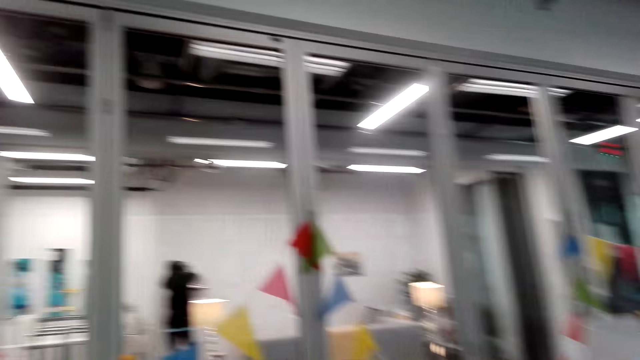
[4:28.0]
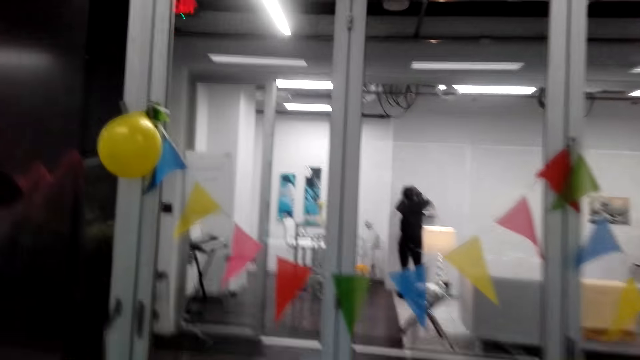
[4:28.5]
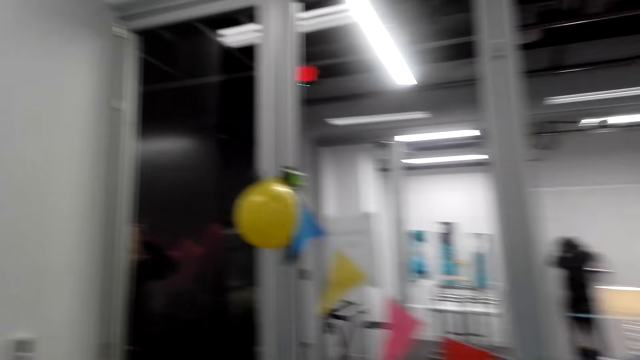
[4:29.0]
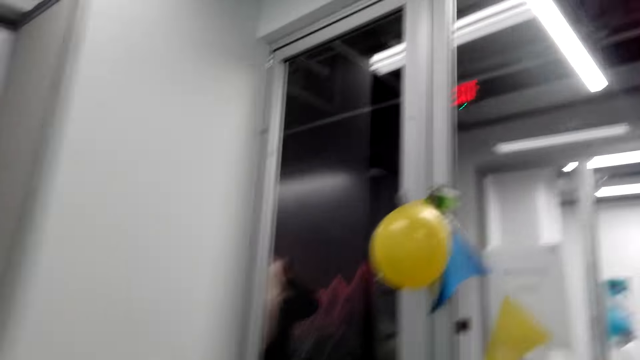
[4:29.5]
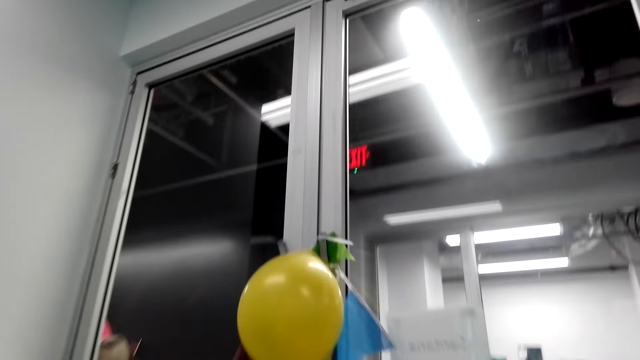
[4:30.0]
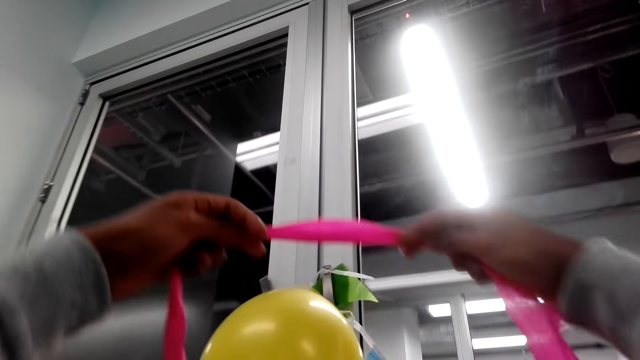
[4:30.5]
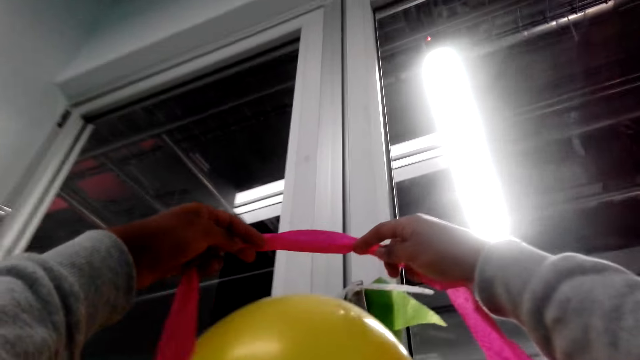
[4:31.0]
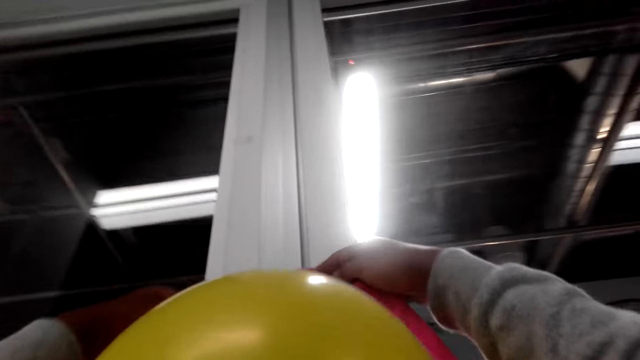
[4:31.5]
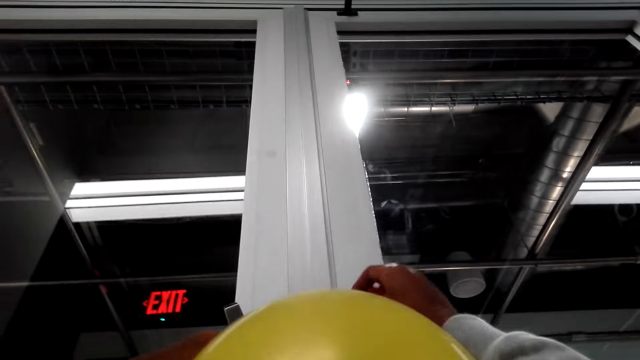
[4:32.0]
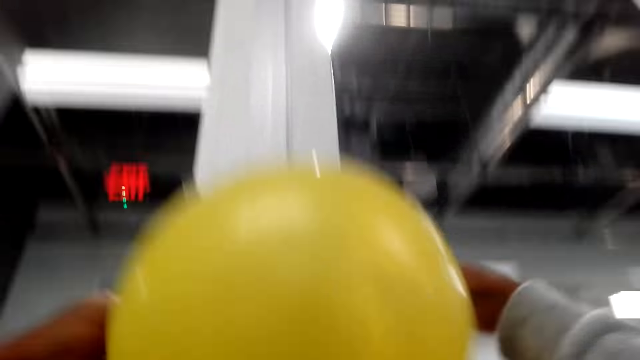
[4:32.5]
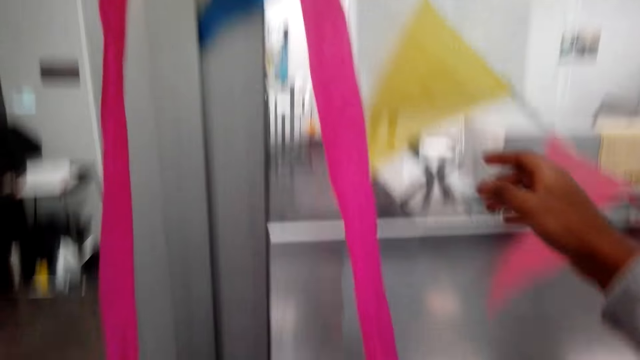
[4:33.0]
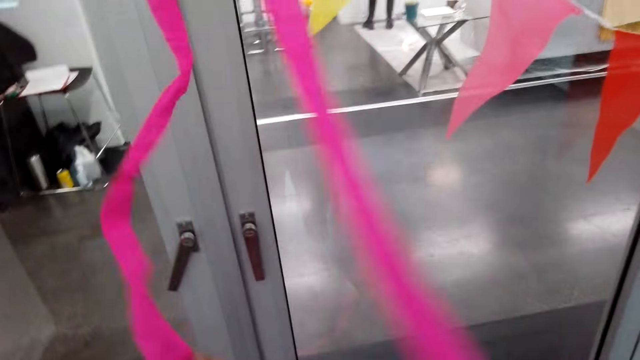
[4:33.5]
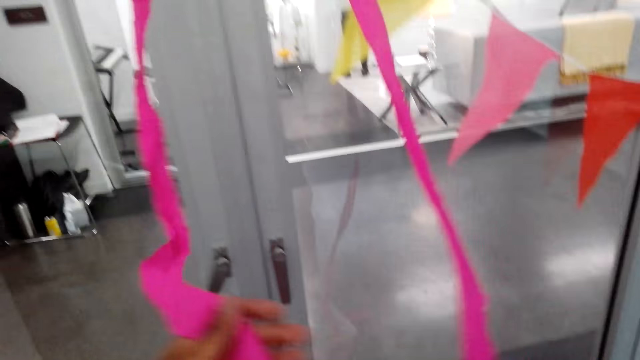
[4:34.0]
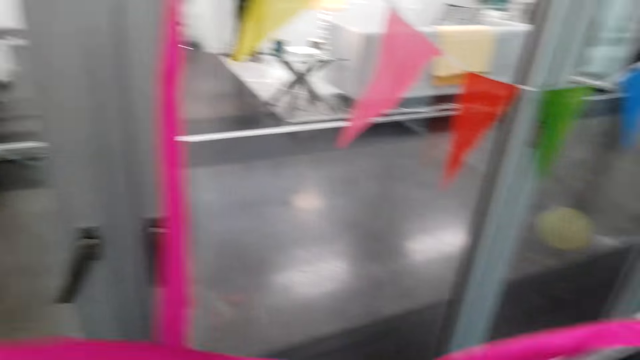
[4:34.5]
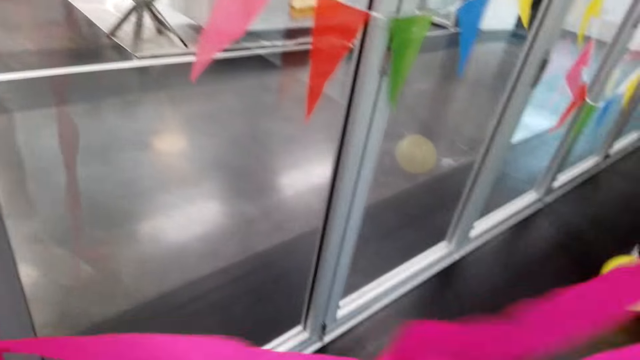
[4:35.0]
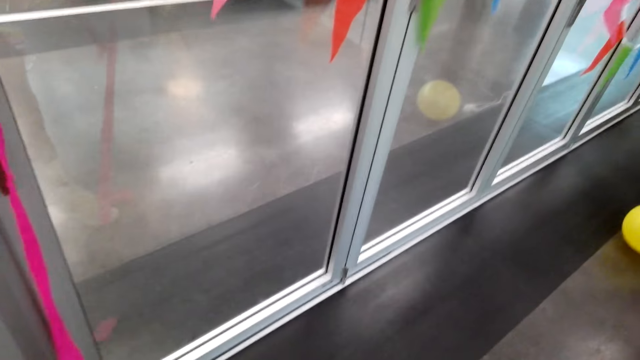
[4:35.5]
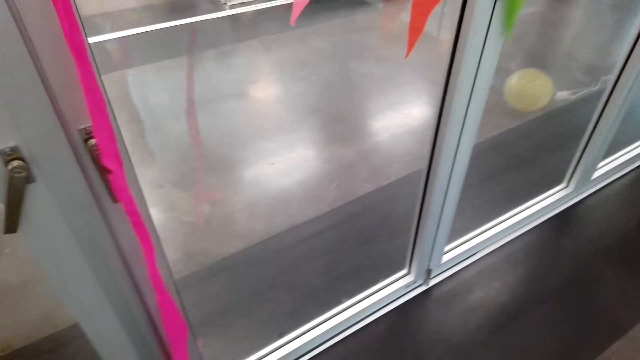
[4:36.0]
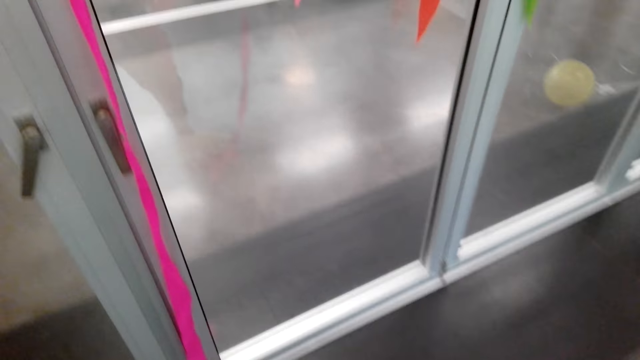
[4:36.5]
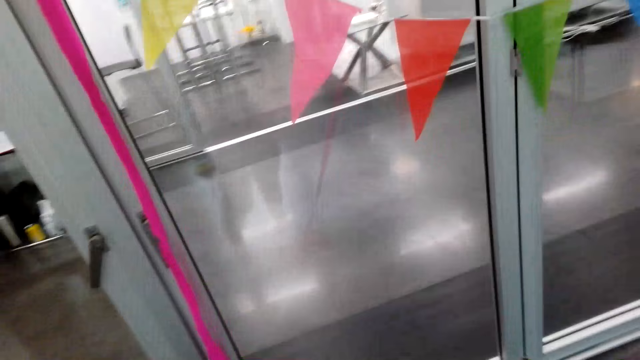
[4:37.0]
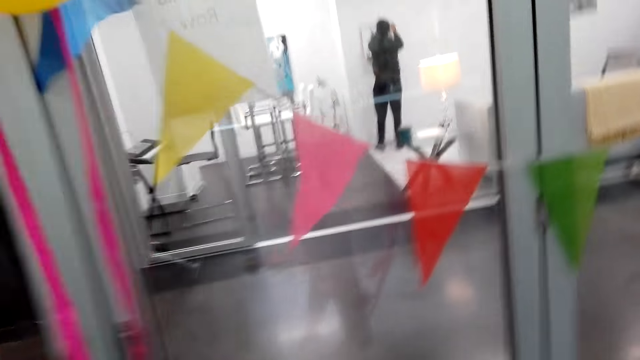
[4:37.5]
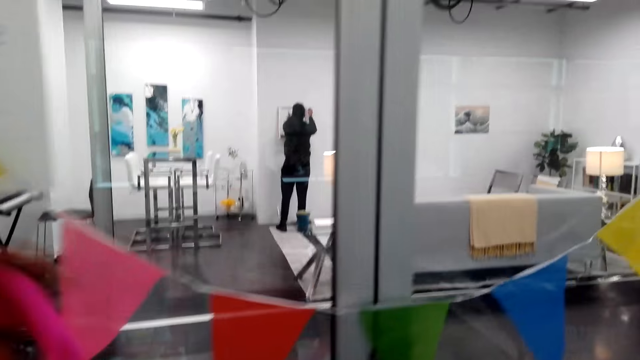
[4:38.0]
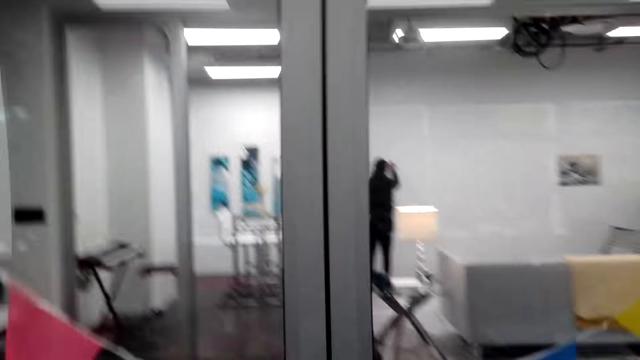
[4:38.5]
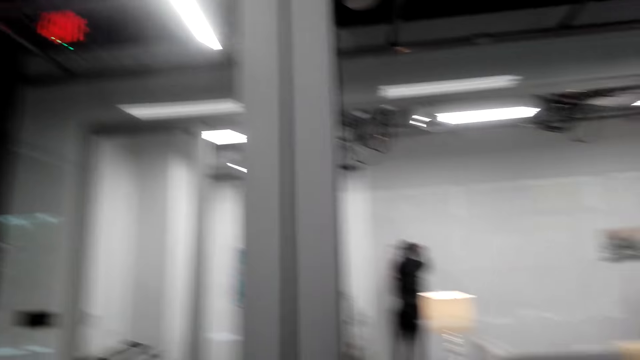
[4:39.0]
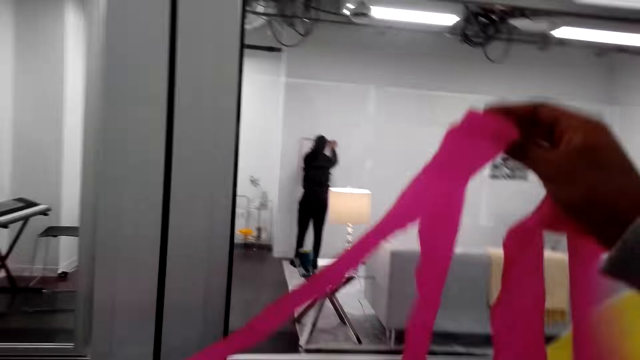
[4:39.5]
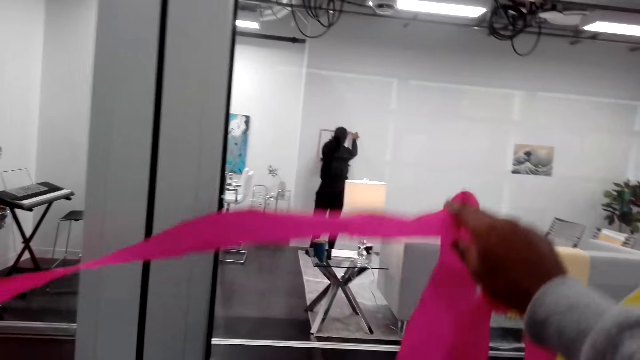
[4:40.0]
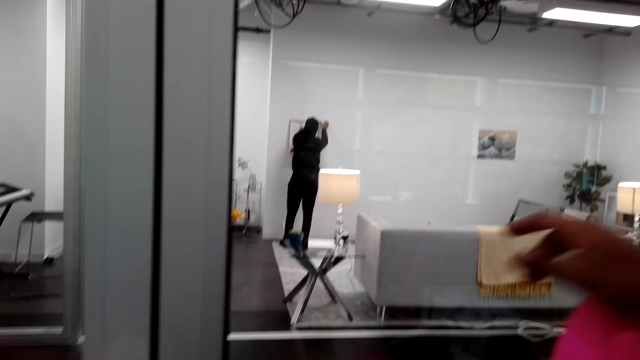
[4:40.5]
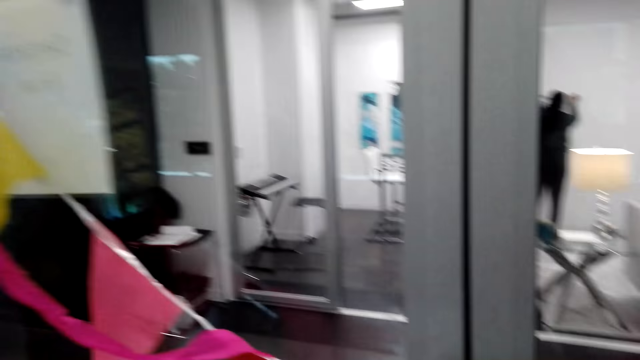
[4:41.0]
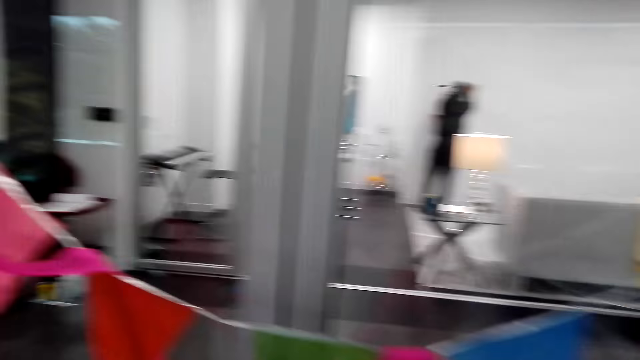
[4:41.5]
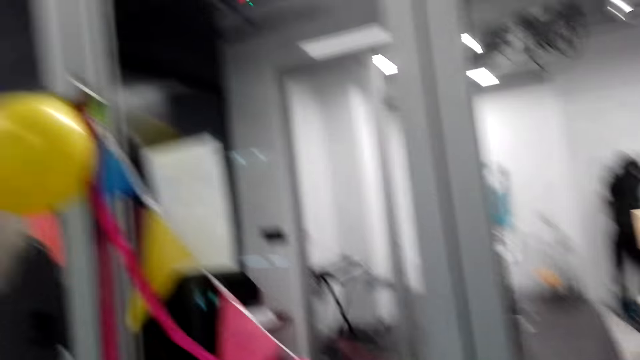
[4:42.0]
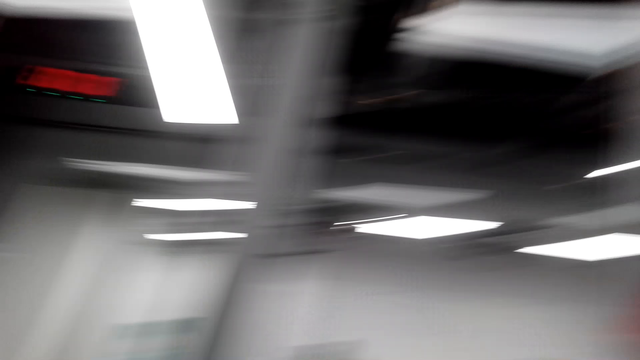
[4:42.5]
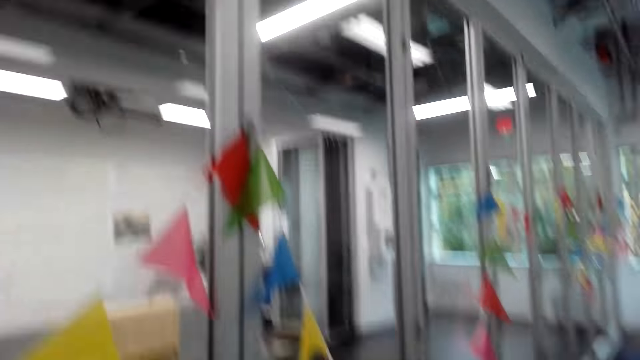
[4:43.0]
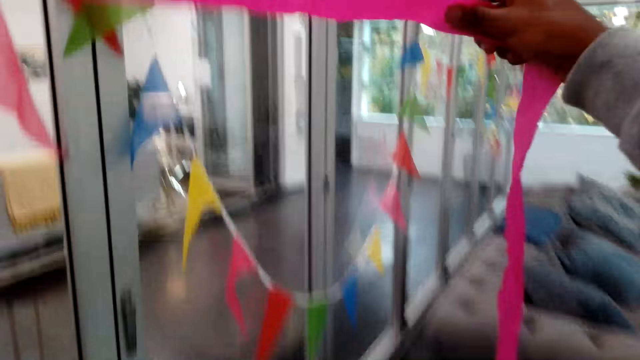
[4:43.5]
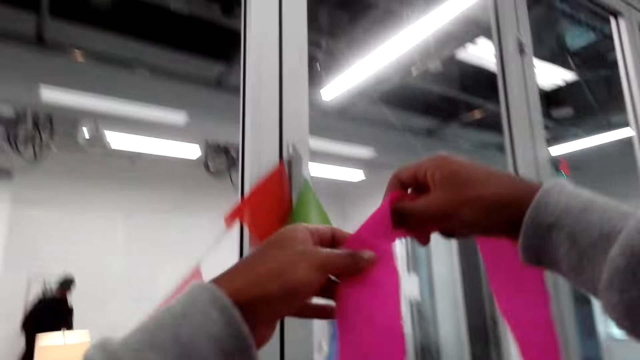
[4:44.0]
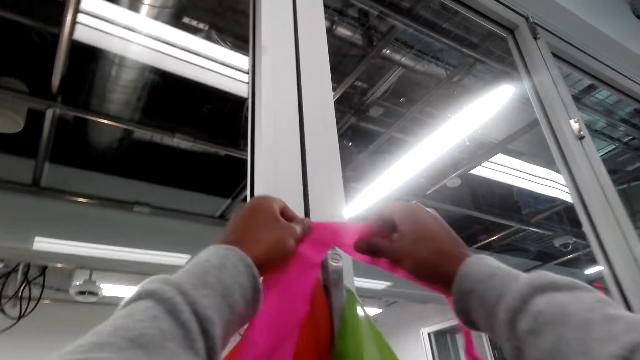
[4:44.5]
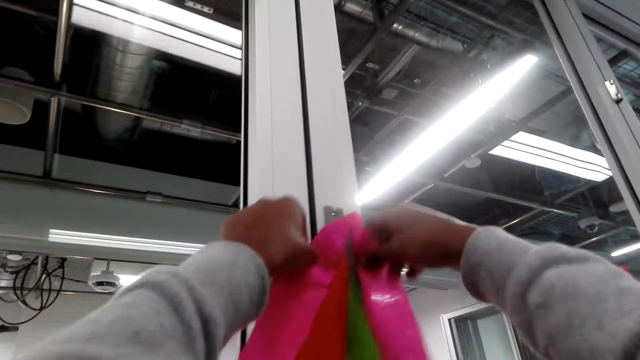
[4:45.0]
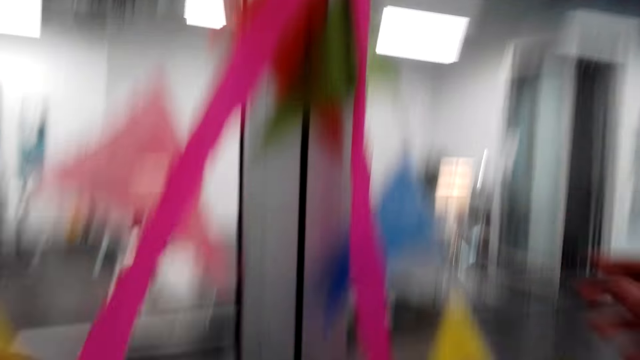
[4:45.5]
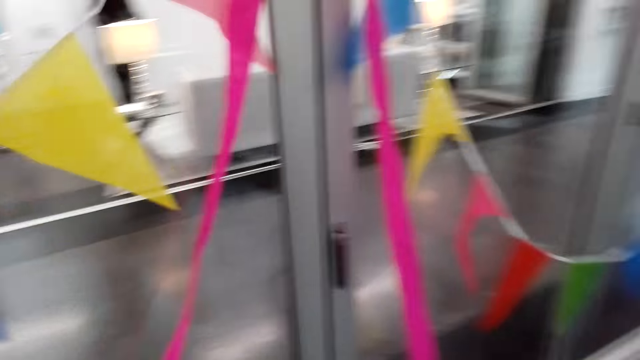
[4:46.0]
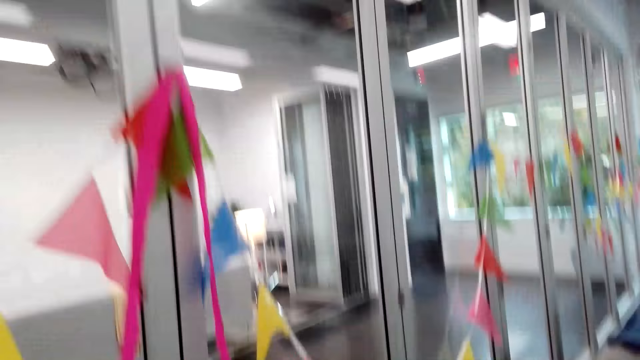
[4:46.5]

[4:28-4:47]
The camera wearer walks. They hang a streamer on the door handle. They run hands on the streamers. They lift the streamers. They look at the decorations. They lift the streamer. They hang the streamer on the door handle.

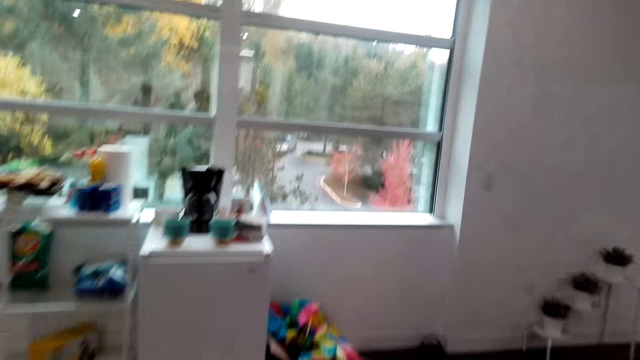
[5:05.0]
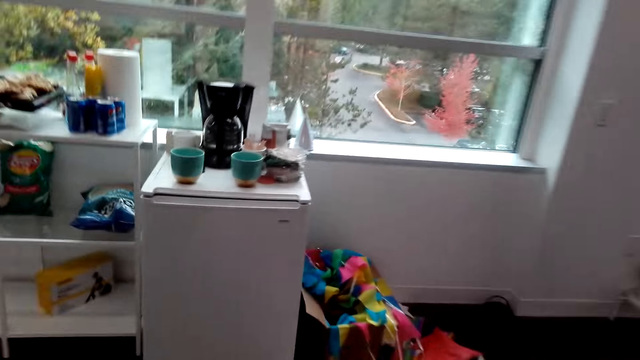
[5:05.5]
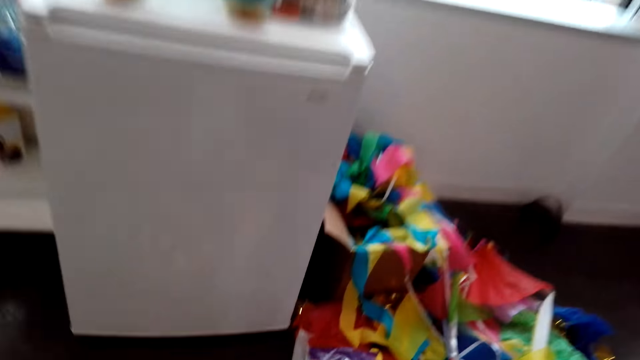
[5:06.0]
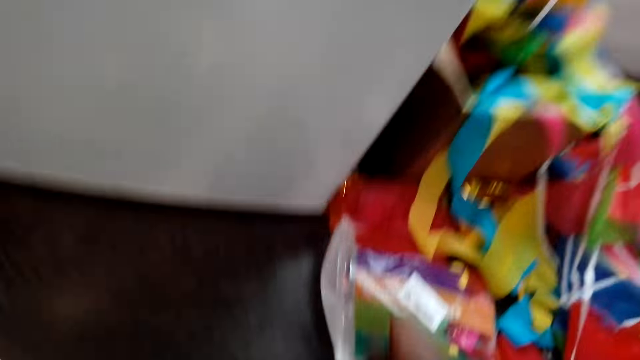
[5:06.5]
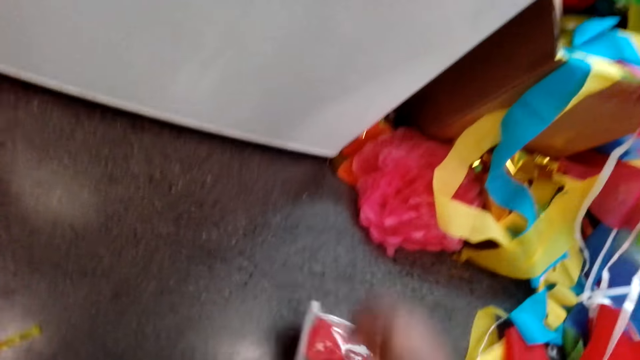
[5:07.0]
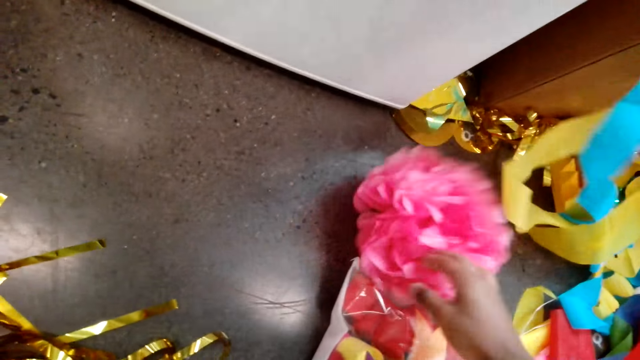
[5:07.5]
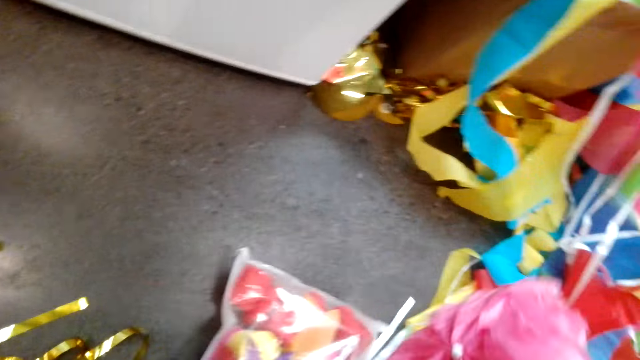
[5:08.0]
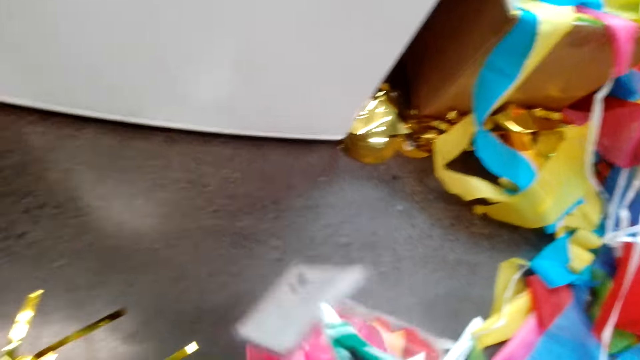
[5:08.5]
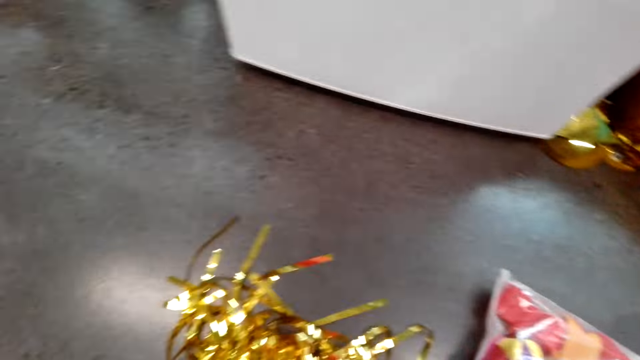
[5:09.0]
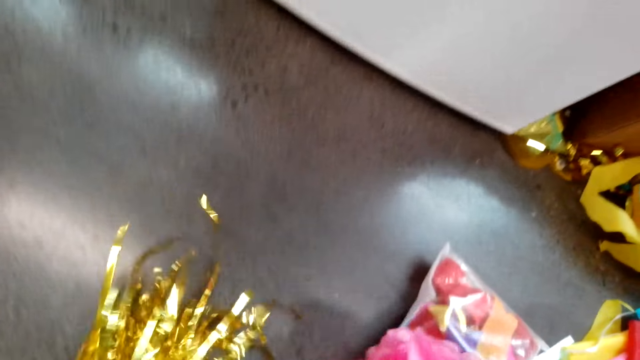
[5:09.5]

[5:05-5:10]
The camera wearer moves the paper decorations on the floor. They touch the other decorative ribbons on the floor.
